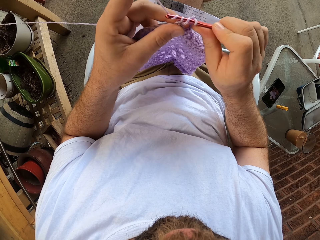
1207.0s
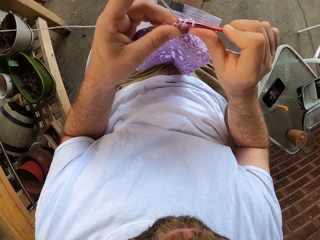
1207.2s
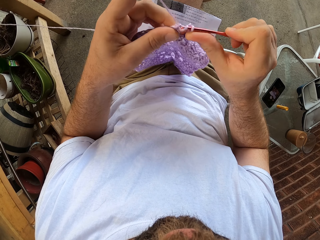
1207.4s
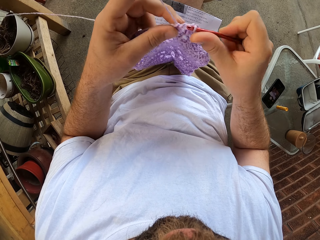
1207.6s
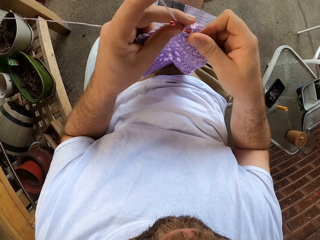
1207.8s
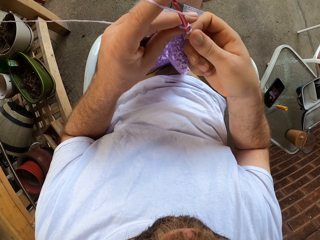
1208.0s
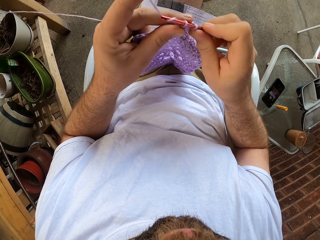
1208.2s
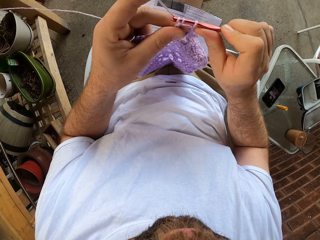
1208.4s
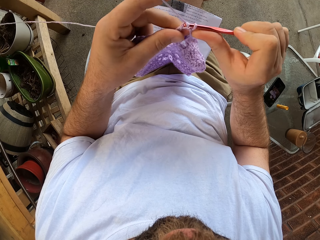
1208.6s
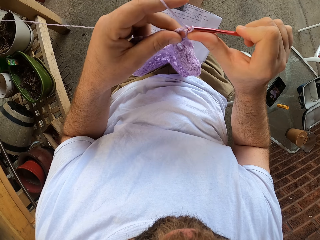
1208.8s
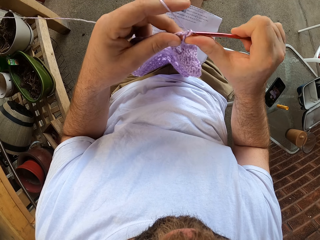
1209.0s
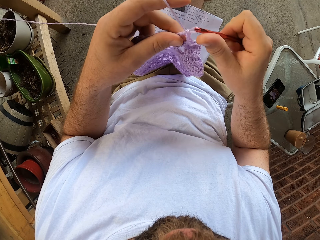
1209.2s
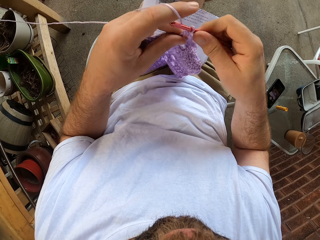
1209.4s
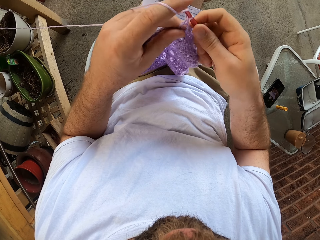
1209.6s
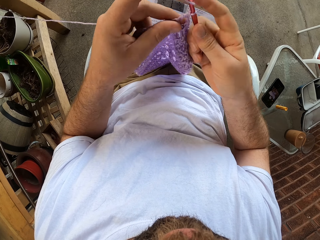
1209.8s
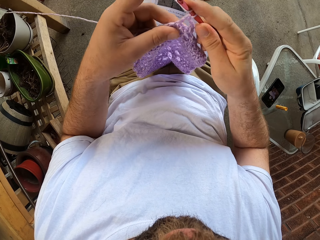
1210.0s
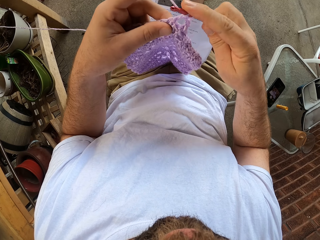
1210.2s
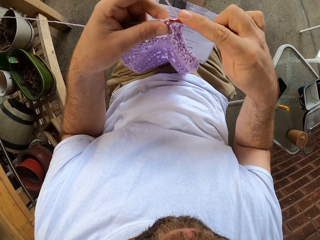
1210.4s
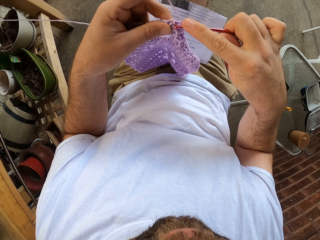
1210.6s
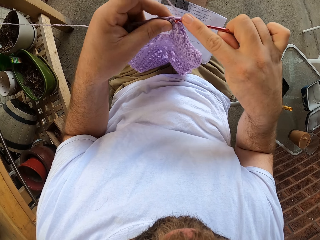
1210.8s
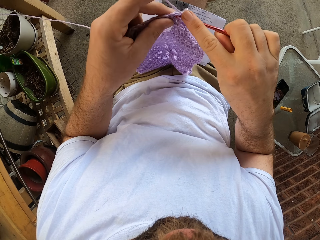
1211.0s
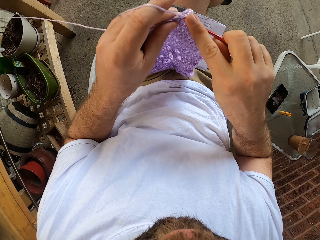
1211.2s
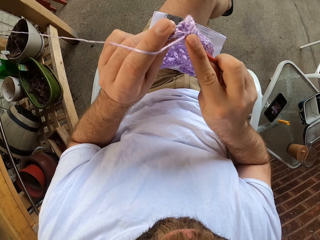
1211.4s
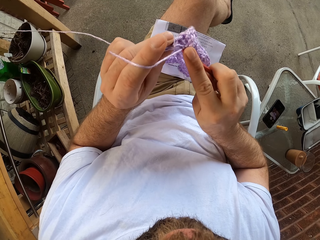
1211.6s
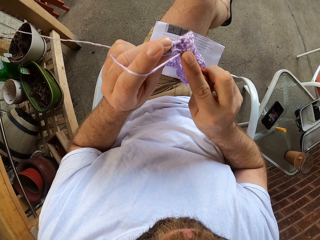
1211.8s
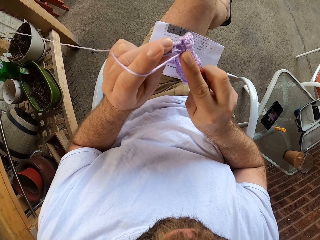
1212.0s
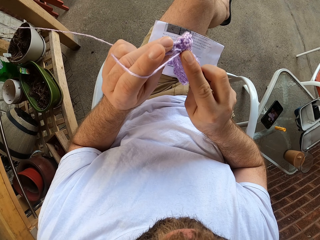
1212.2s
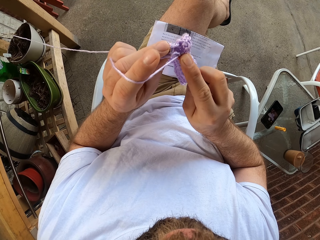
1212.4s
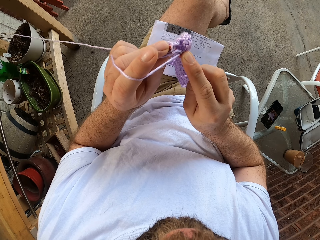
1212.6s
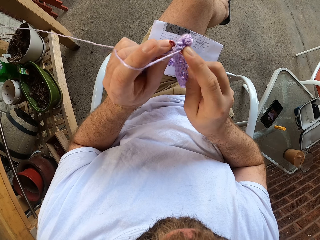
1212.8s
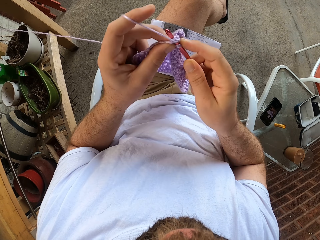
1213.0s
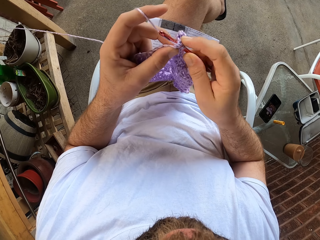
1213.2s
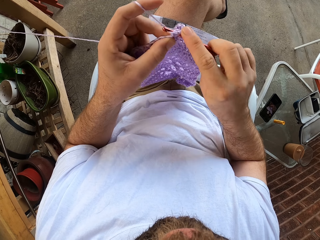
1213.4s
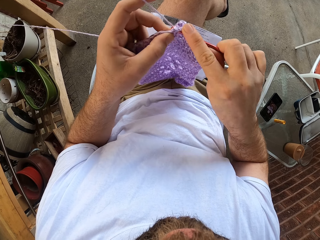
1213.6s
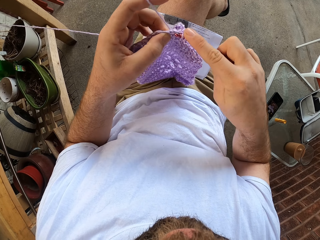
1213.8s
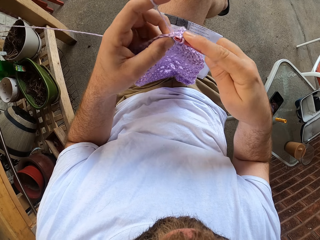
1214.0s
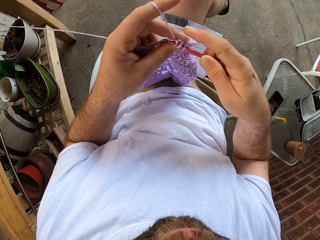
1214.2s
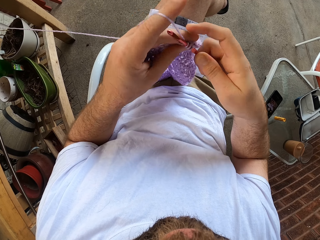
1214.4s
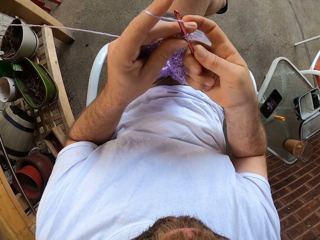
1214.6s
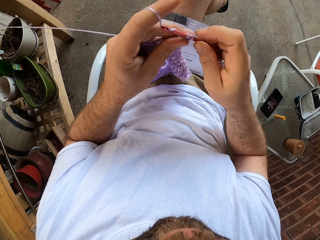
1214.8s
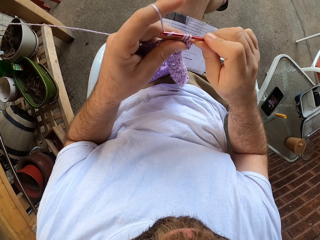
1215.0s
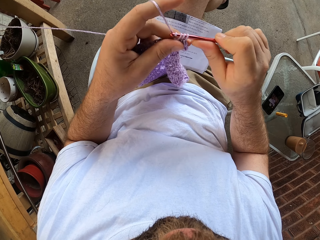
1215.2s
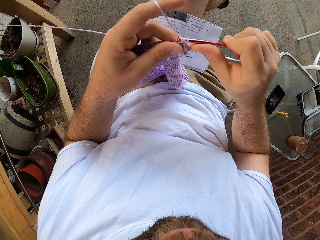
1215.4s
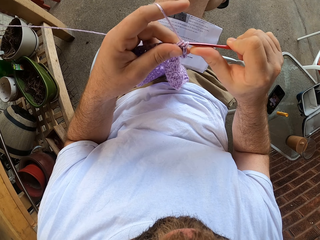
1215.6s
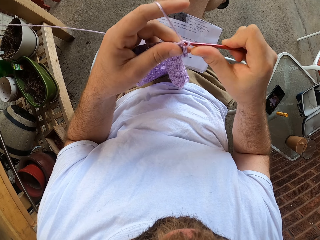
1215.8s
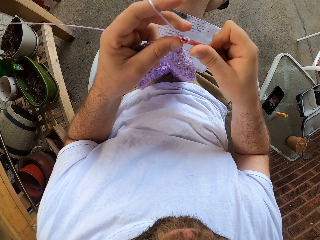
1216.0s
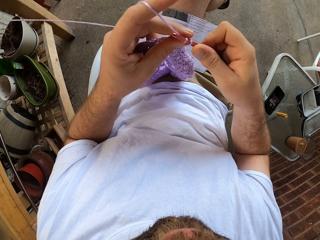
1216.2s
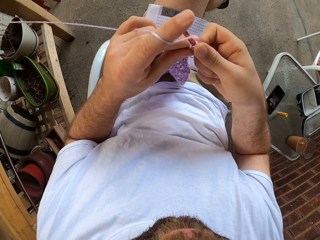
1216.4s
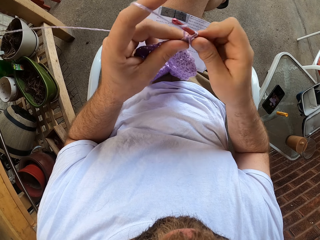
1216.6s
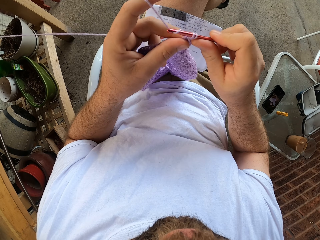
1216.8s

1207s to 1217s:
The camera wearer views the fabric. They crochet the fabric using the crochet hook.

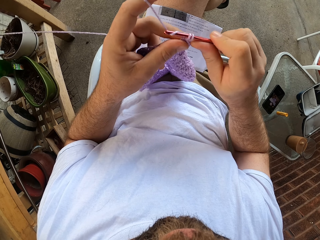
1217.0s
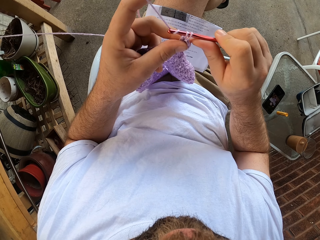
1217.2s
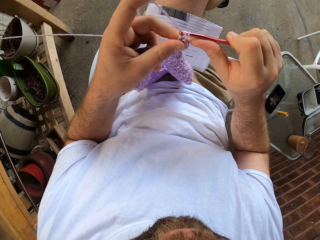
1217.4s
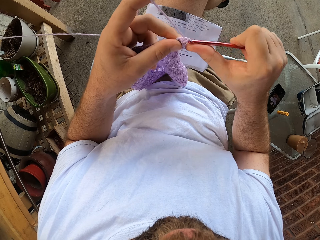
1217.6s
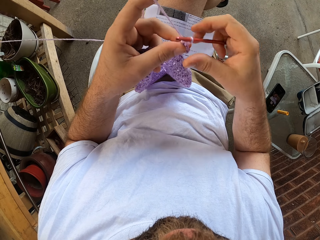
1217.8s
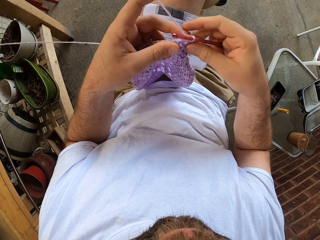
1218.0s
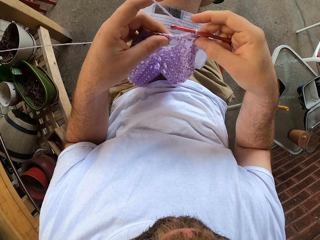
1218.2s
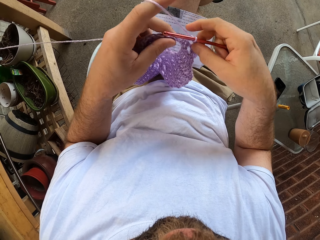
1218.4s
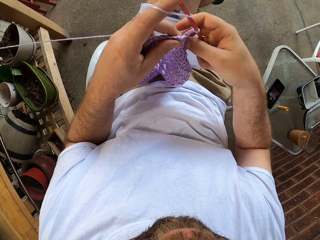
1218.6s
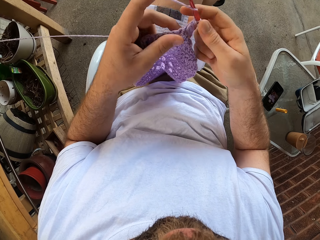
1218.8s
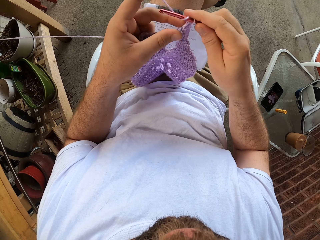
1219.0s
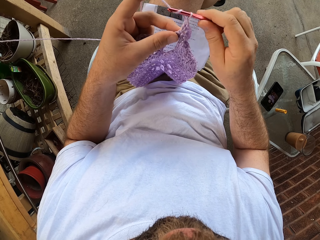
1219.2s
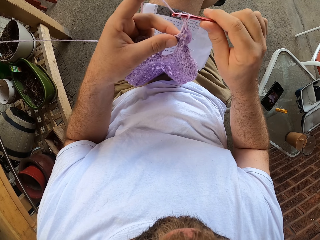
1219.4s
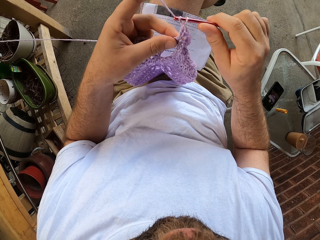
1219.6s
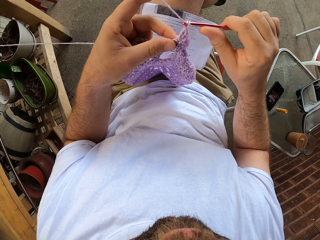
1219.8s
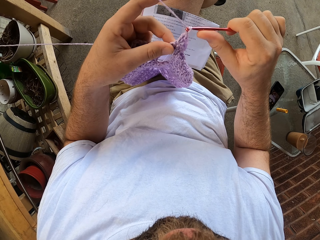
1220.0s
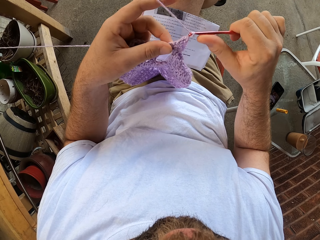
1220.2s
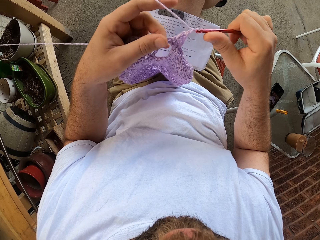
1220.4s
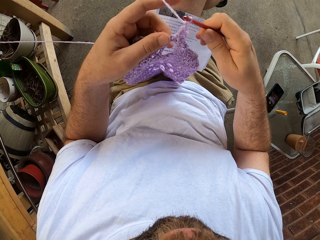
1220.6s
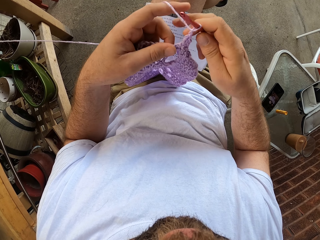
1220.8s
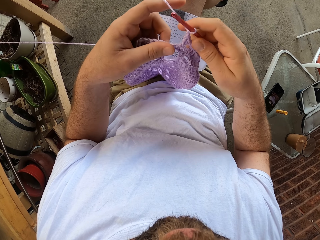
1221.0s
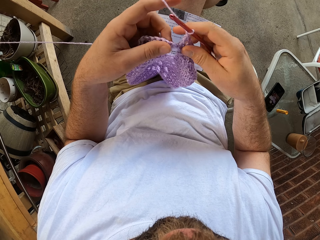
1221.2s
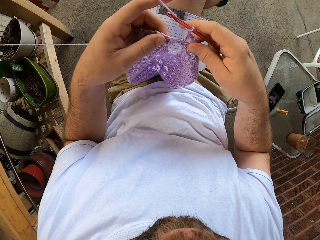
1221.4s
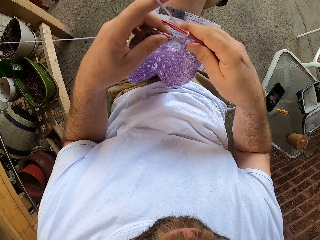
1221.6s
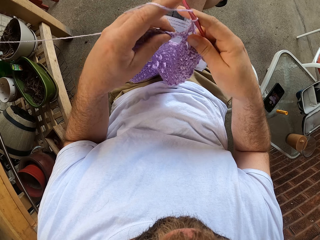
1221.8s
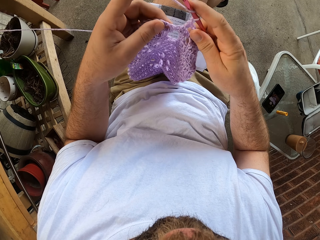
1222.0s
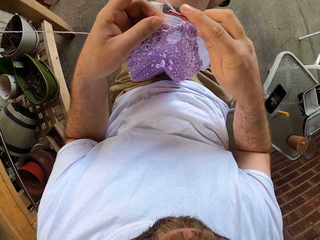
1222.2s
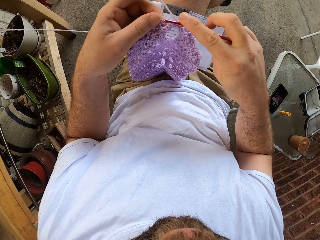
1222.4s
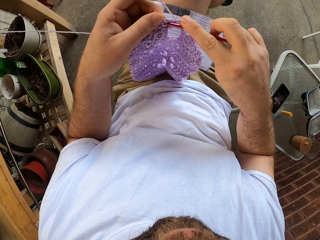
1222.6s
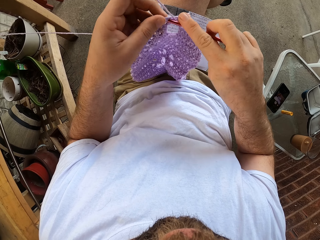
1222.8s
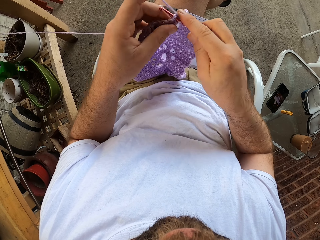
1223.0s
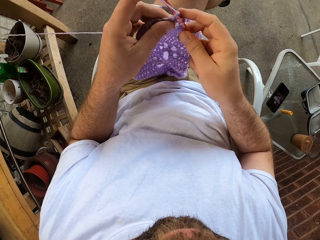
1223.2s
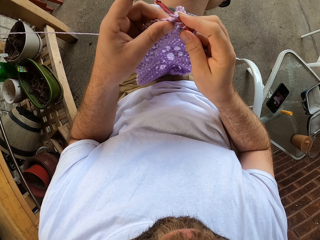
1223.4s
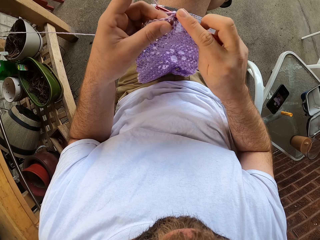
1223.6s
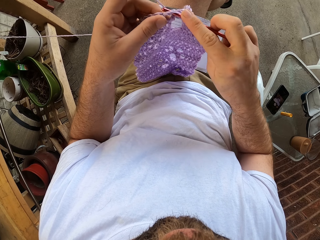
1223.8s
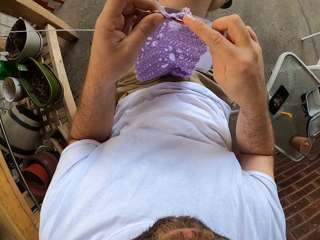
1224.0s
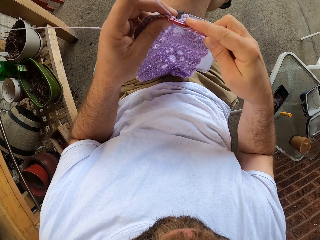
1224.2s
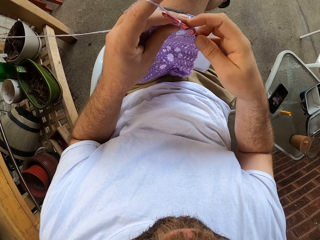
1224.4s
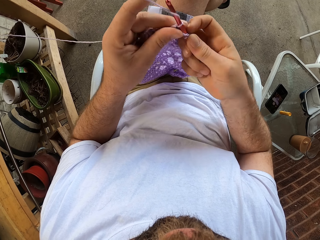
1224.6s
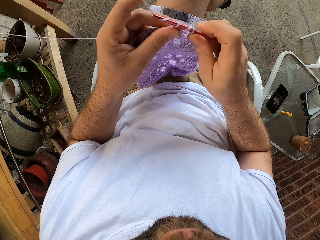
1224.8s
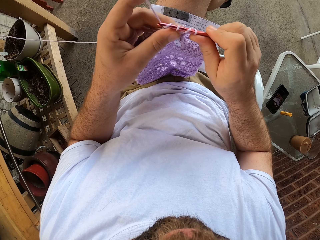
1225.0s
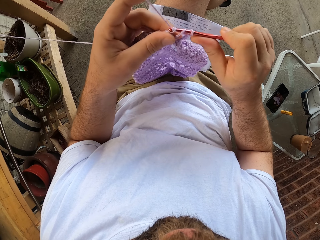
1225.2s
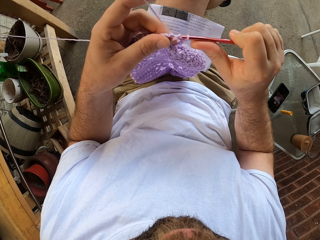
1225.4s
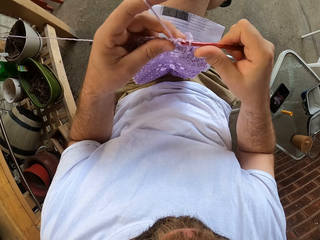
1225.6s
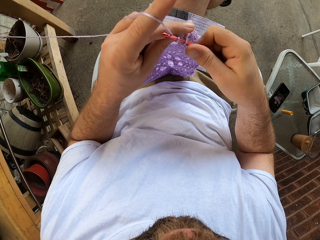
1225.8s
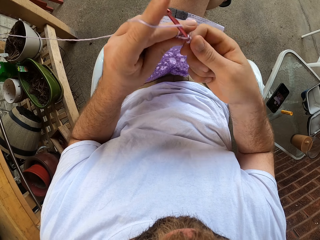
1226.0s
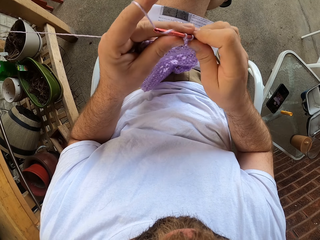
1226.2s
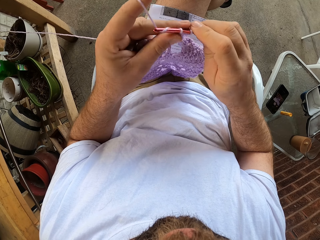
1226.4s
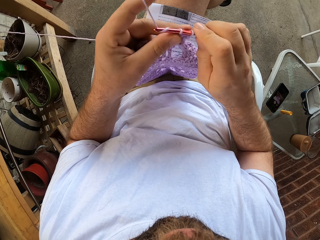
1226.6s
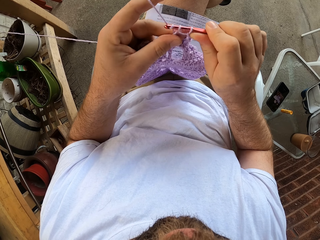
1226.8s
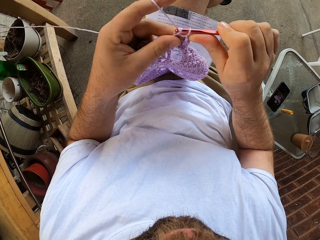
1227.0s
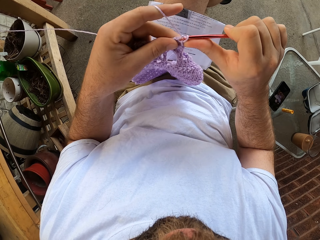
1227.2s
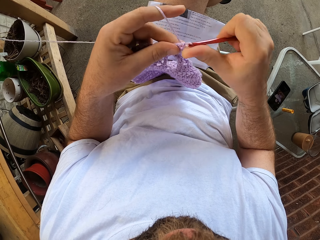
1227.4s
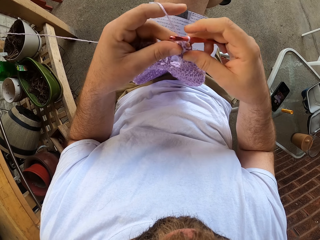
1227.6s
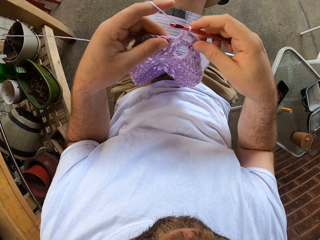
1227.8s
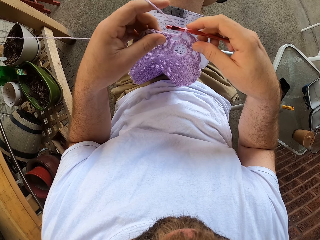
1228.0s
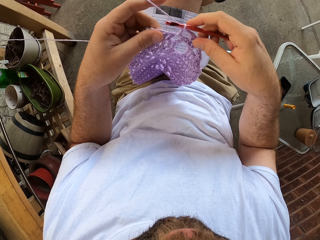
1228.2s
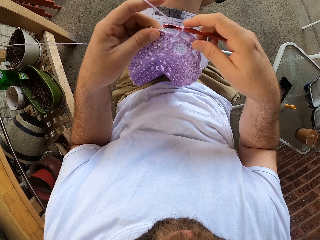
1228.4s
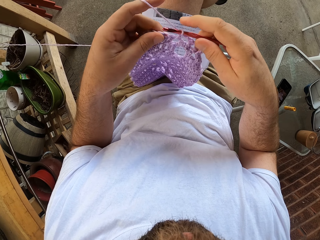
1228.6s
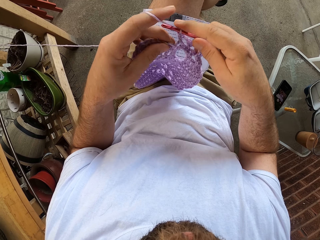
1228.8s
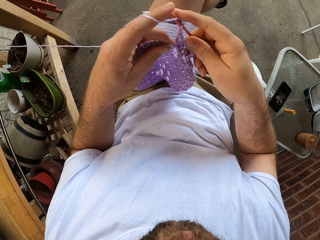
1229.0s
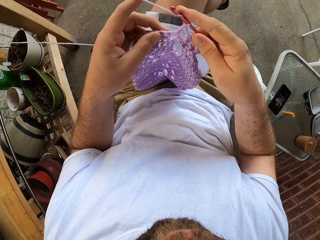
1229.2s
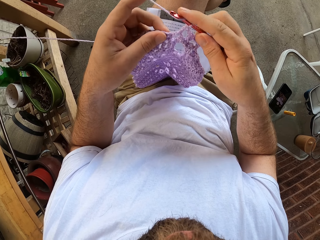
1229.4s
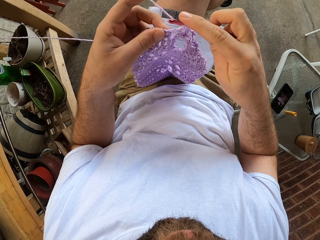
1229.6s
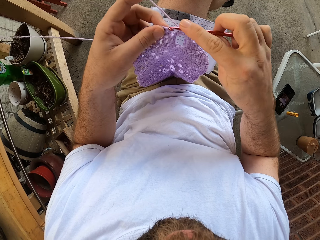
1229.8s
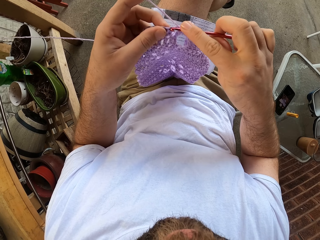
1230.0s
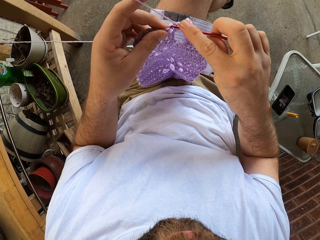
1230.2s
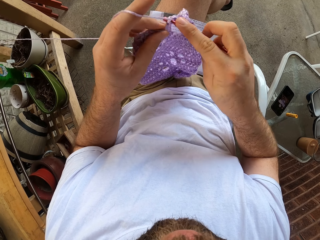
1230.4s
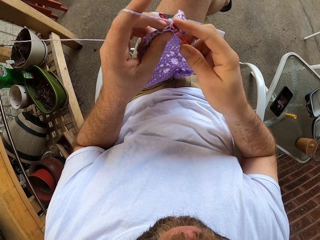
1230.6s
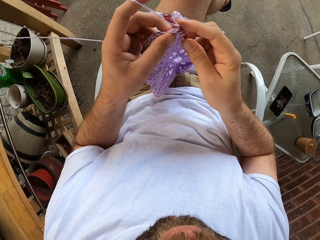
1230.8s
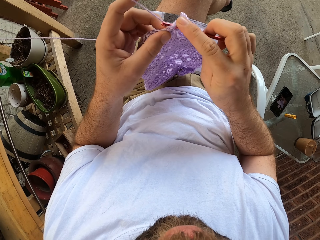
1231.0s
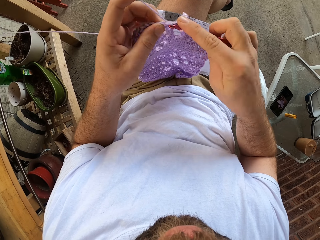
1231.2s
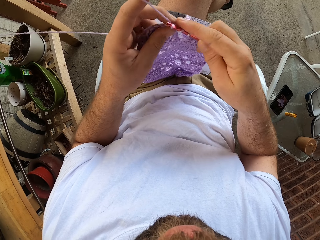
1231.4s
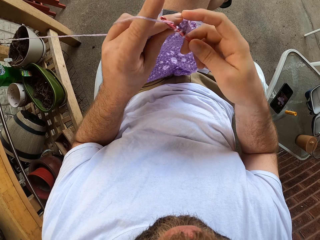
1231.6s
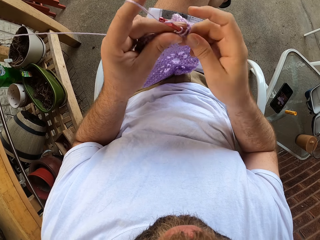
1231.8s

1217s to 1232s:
The camera wearer adjusts the fabric. They loop the yarn around the crochet hook. They crochet the fabric using the crochet hook. They adjust the fabric. They loop the yarn around the crochet hook. They crochet the fabric using the crochet hook. They adjust the fabric. They loop the yarn around the crochet hook. They crochet the fabric using the crochet hook.
